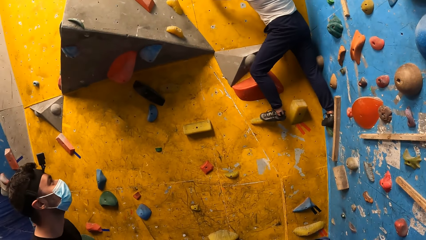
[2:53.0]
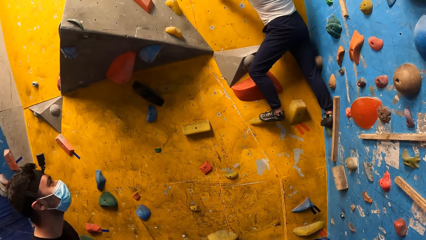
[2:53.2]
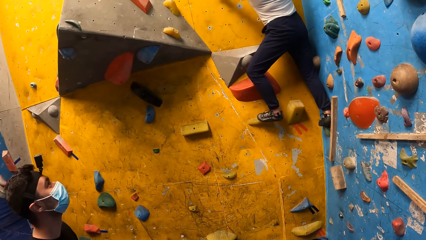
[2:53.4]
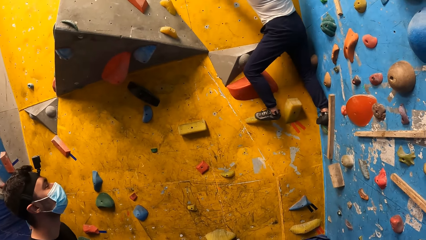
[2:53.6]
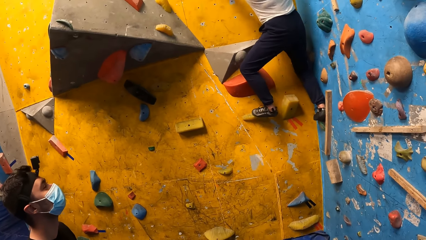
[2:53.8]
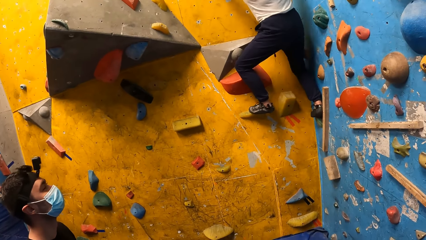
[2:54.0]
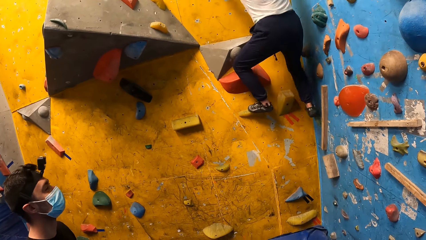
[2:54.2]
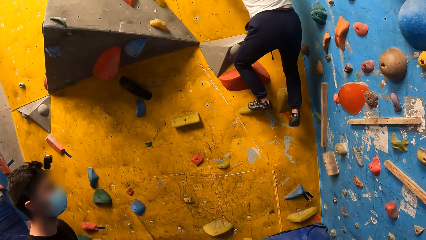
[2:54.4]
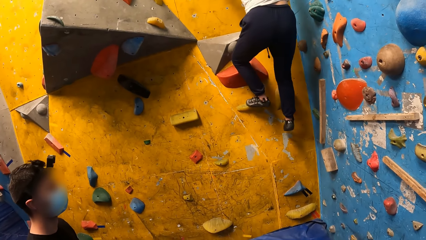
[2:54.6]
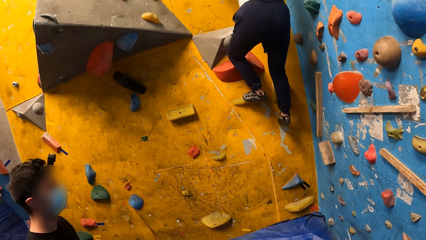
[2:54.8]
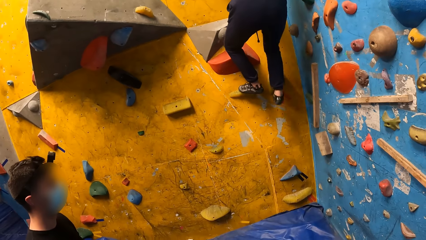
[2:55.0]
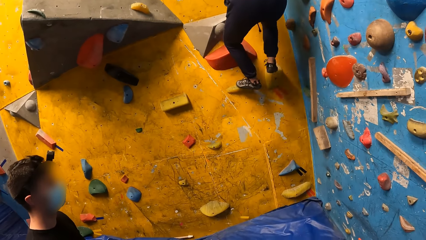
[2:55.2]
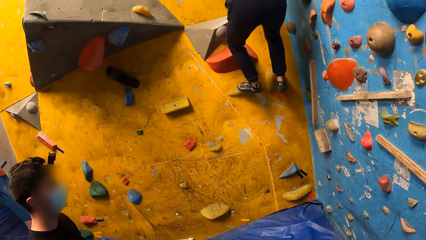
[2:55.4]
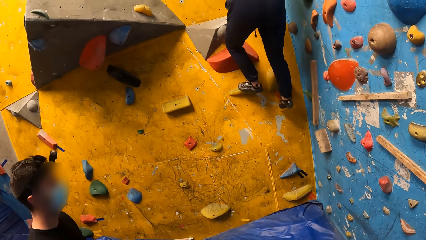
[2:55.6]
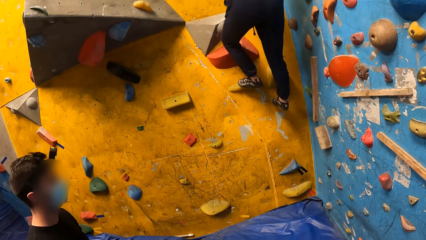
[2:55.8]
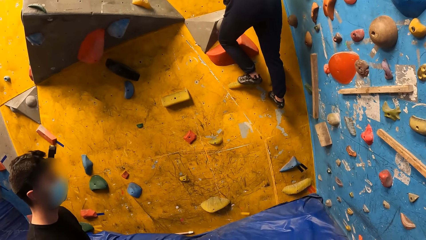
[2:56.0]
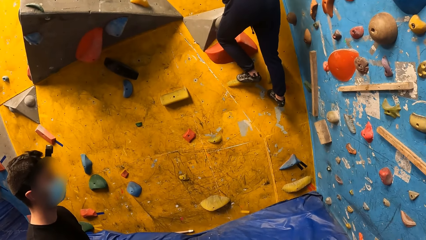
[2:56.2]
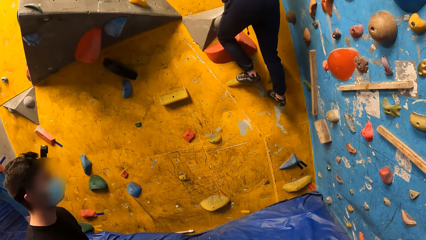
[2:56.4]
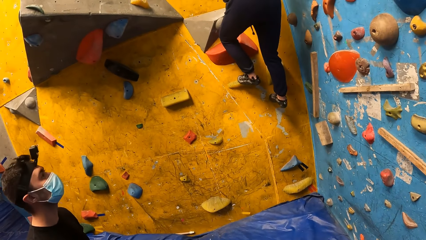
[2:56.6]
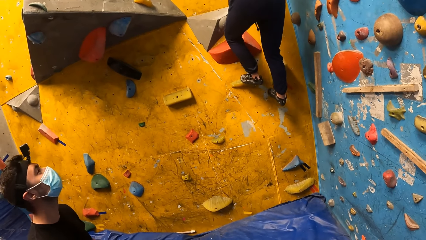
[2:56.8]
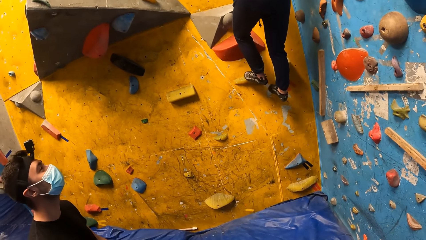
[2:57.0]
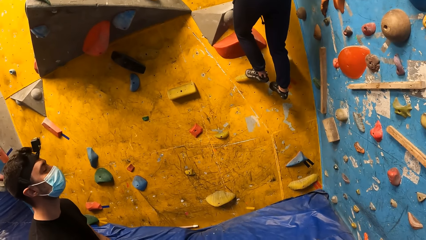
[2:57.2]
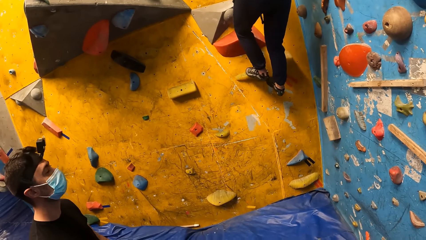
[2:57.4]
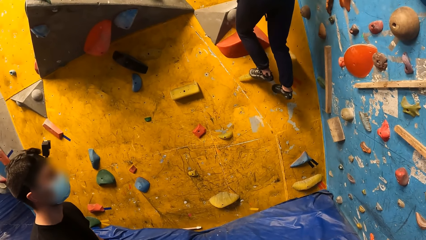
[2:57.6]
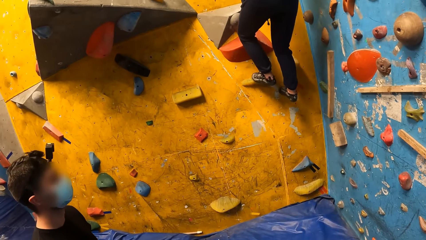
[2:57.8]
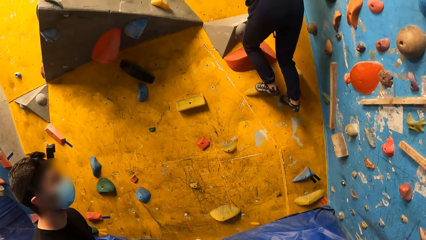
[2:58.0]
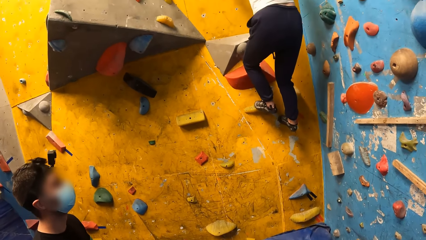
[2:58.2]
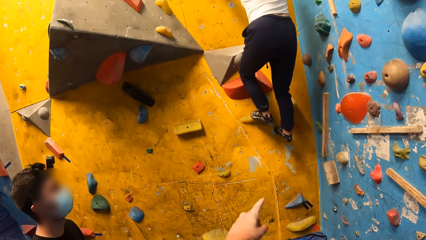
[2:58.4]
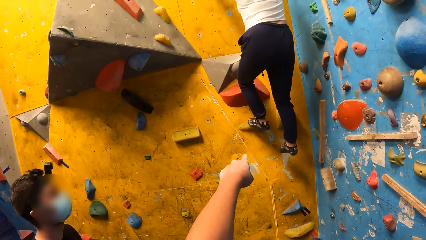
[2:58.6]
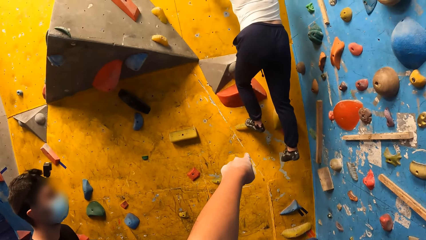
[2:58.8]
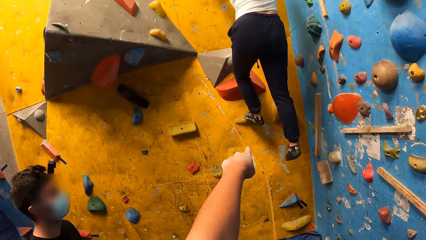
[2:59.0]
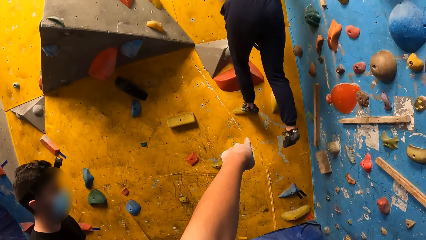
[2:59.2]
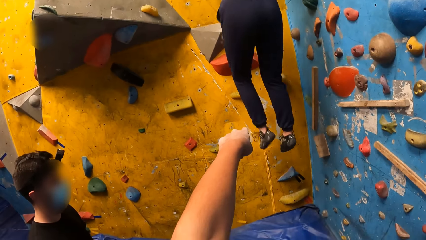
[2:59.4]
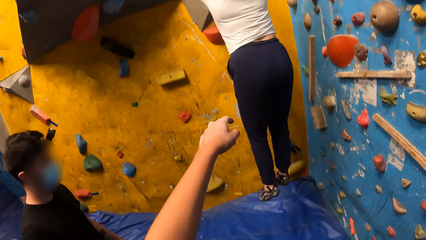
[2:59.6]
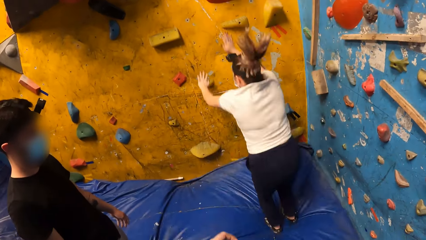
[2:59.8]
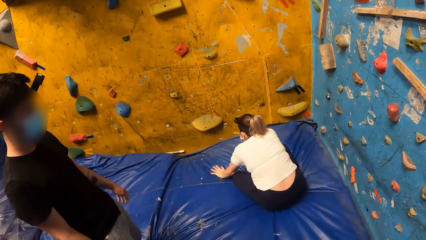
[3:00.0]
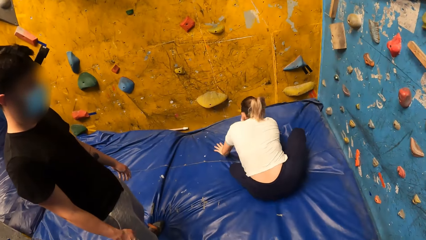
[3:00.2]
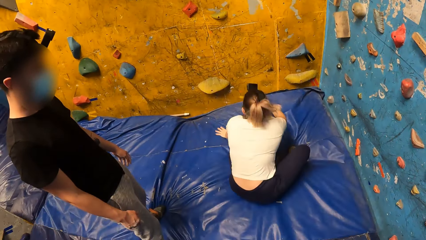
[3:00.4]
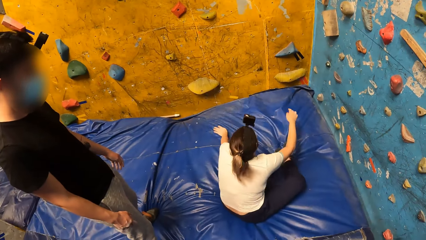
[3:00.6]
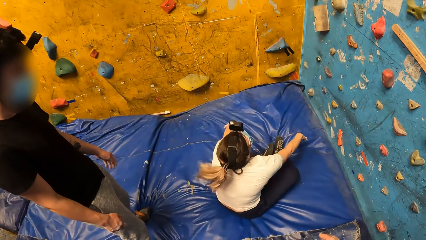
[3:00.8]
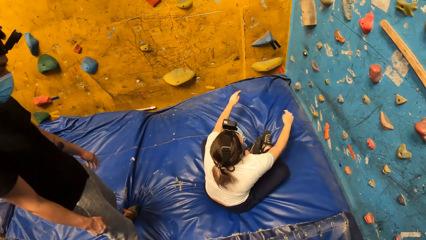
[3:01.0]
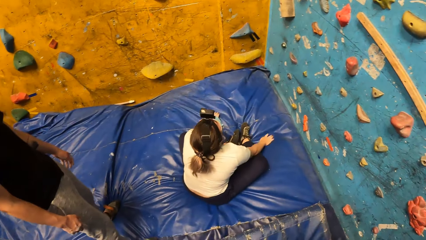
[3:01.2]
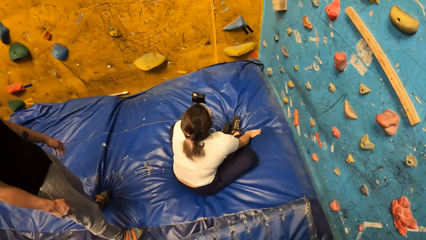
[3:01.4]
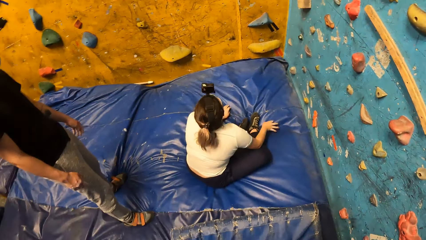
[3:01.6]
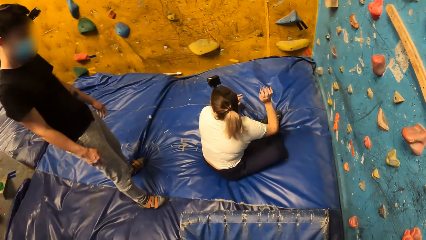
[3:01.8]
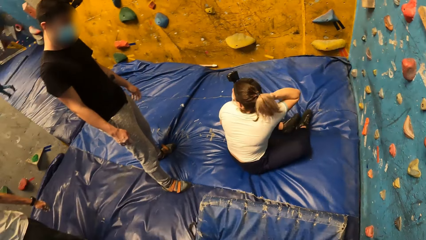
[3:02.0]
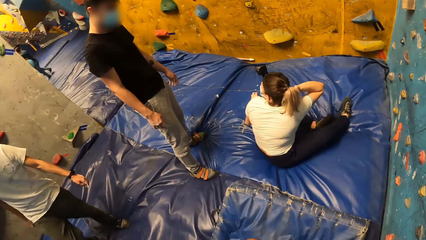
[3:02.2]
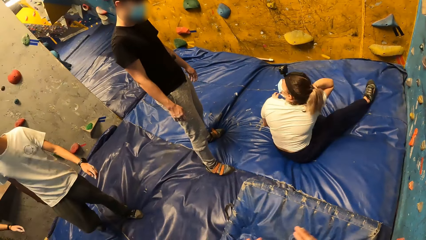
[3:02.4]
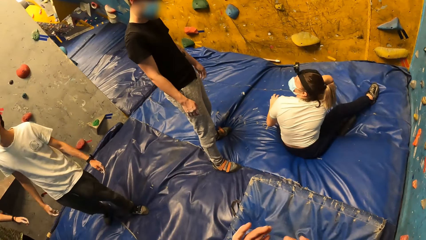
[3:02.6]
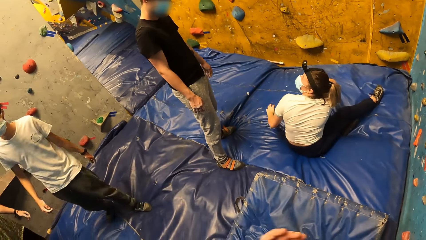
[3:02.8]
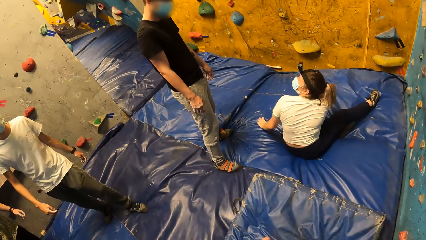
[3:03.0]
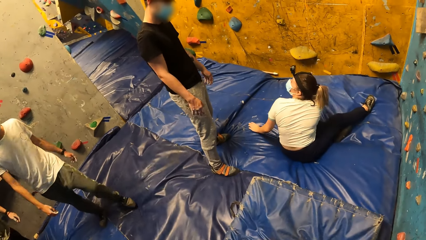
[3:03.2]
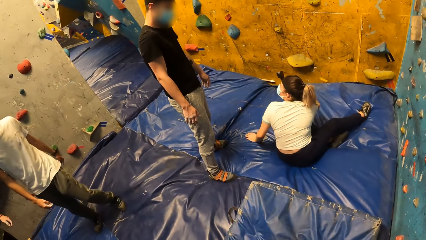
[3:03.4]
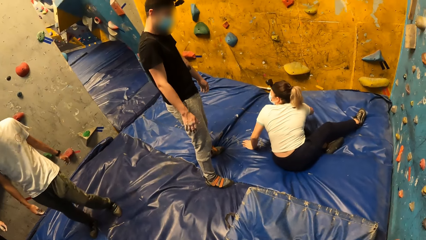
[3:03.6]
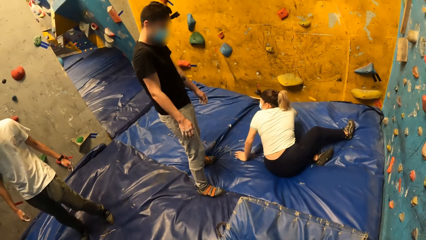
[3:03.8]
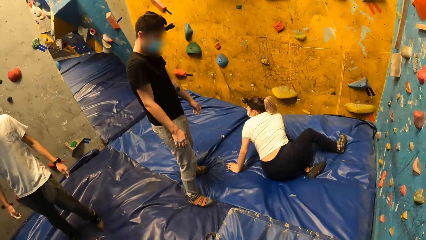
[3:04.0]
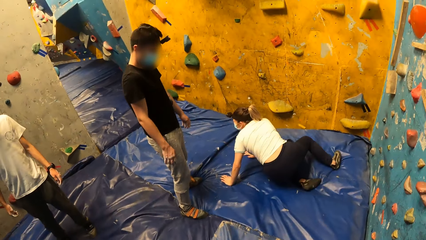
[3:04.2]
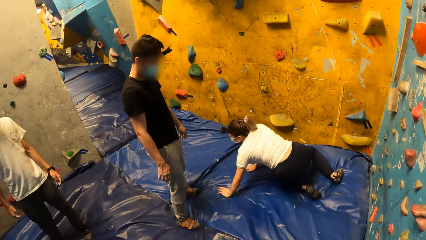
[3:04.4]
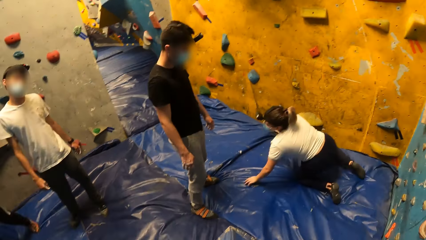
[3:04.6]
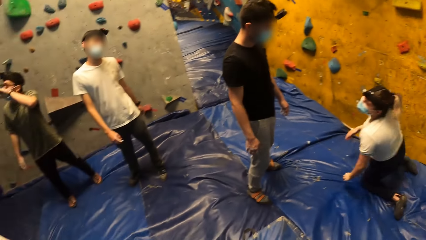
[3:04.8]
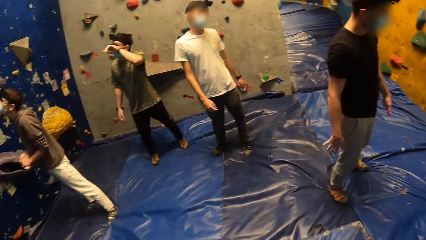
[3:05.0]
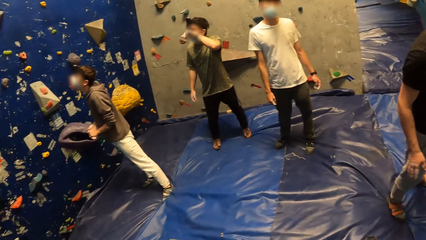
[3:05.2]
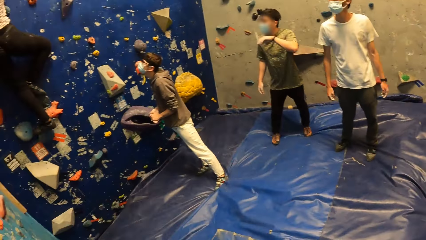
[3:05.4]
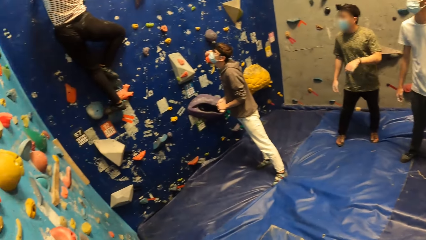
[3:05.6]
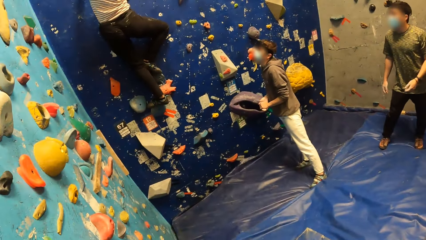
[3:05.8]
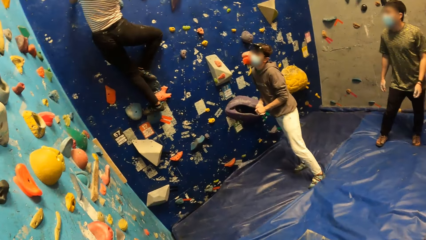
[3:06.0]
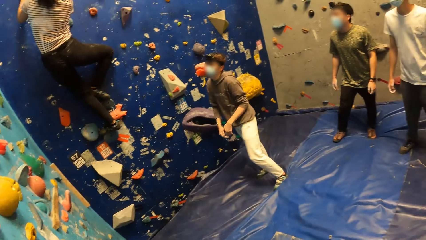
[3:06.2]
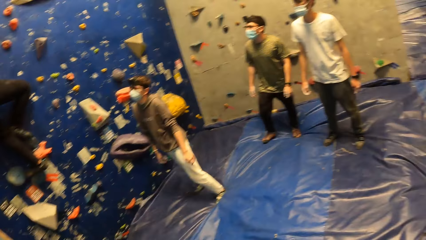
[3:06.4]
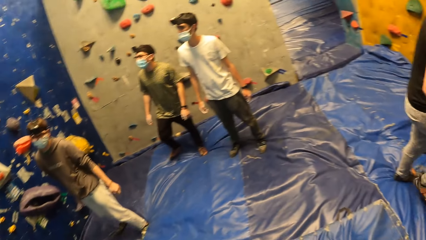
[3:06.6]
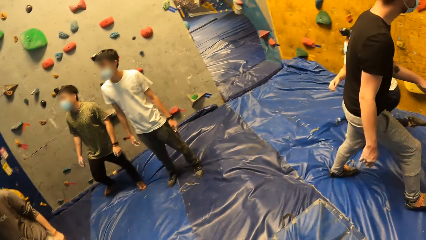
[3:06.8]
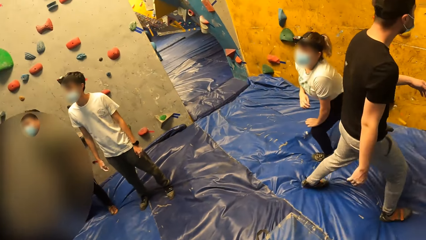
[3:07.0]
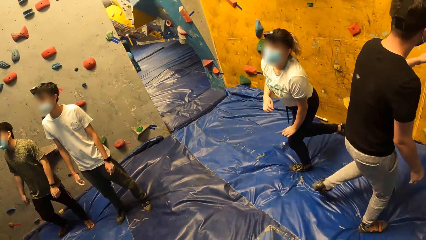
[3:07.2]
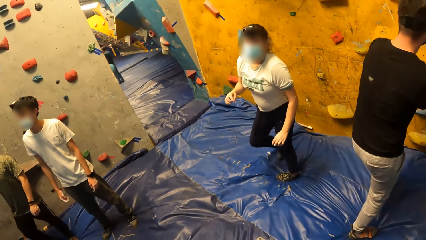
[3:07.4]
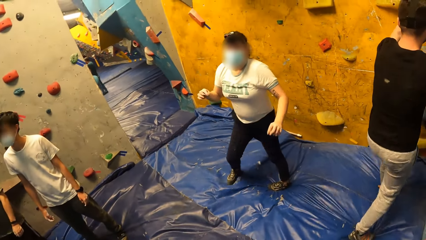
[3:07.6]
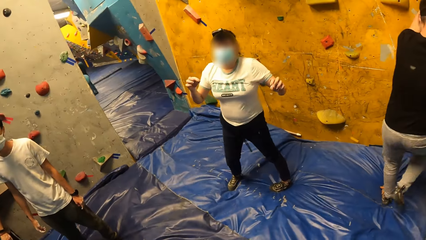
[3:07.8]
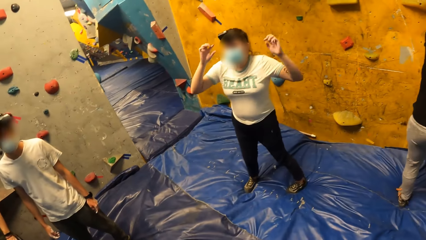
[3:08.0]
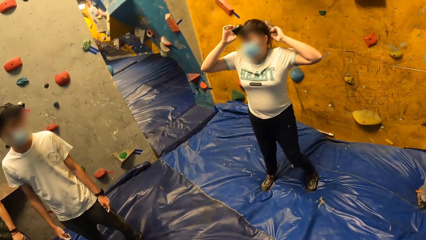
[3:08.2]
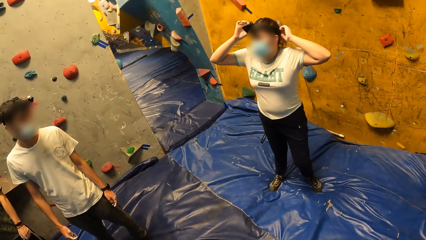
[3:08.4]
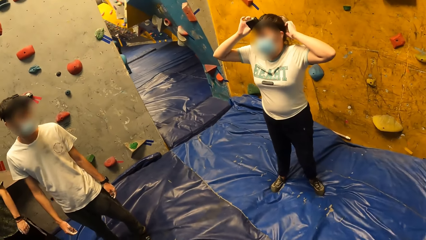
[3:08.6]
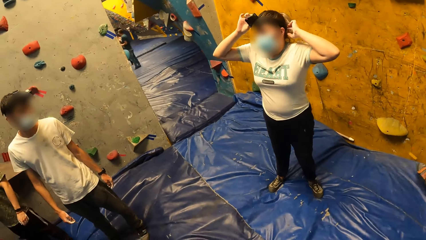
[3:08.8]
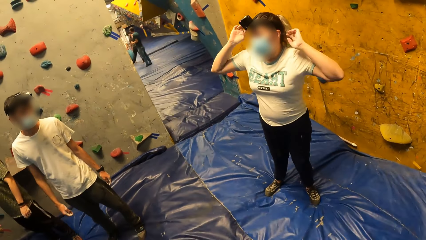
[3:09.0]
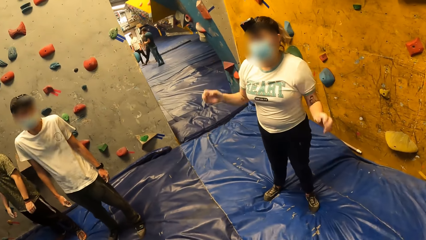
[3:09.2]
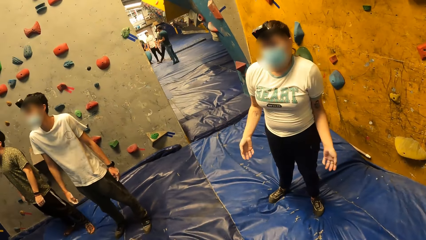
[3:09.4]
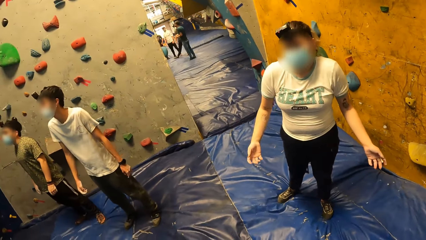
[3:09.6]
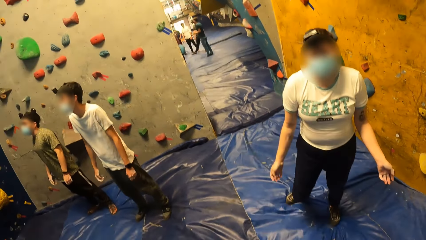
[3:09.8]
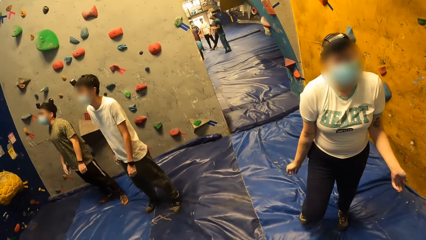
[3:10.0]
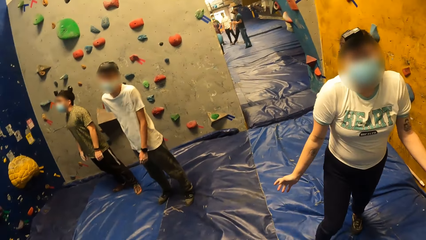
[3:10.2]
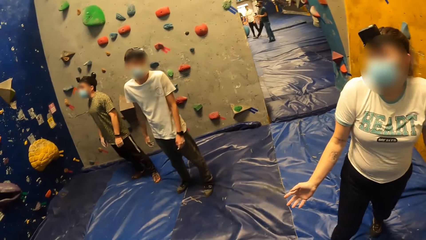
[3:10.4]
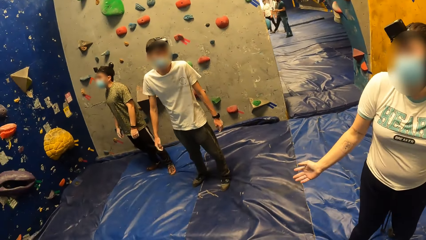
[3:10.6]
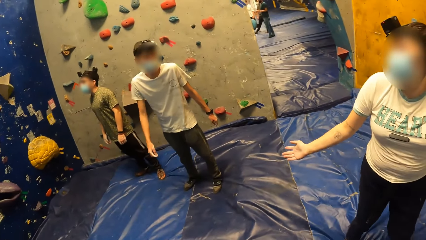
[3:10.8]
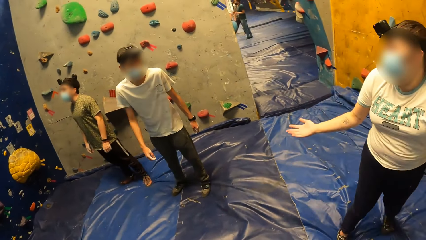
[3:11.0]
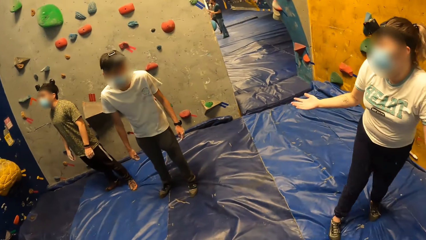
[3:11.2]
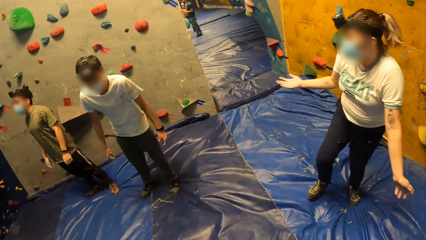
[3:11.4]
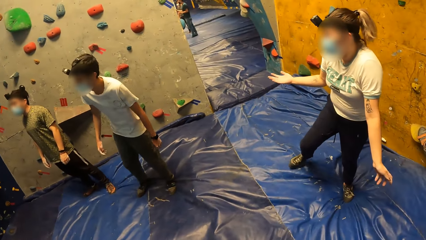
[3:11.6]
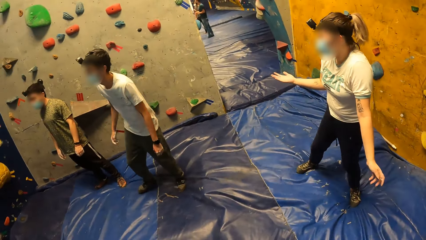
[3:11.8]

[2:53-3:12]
The woman falls from the bouldering wall to the crash pad and places both hands on the crash pad. The woman sits down. The woman interacts with the man. The camera wearer looks around. The man climbs the bouldering wall. The woman interacts with another man. The woman raises her hands, touches her camera band, and raises her hands.
